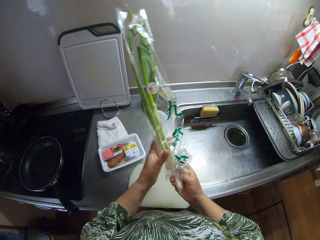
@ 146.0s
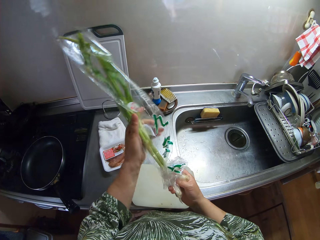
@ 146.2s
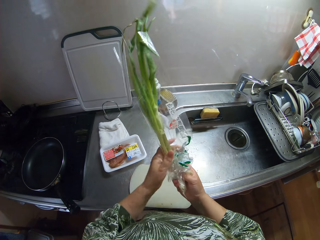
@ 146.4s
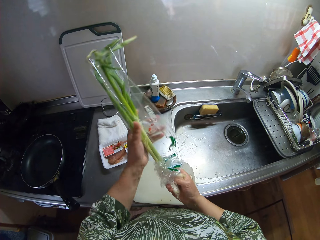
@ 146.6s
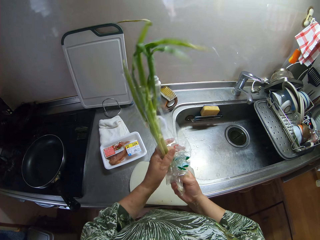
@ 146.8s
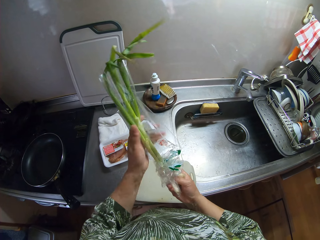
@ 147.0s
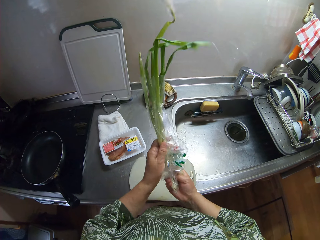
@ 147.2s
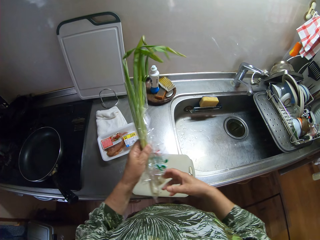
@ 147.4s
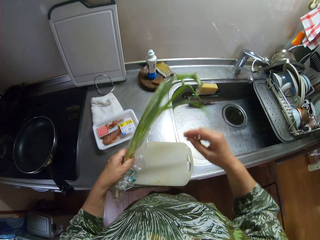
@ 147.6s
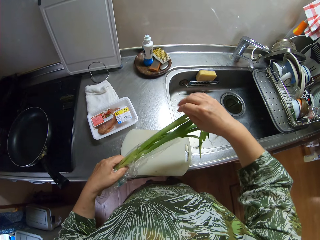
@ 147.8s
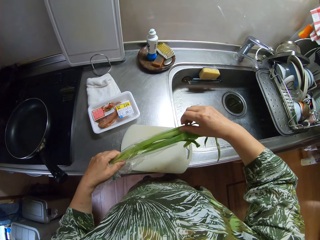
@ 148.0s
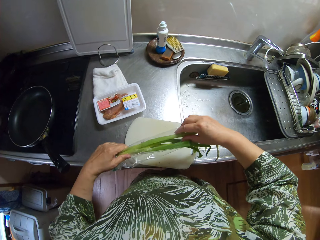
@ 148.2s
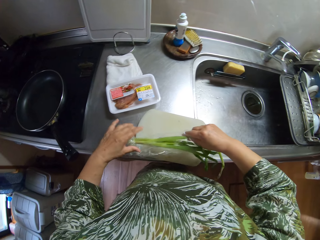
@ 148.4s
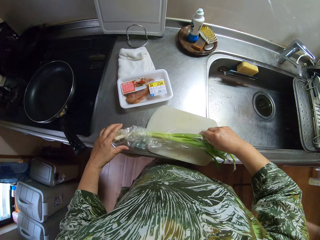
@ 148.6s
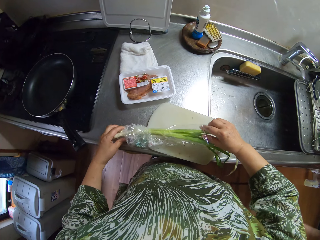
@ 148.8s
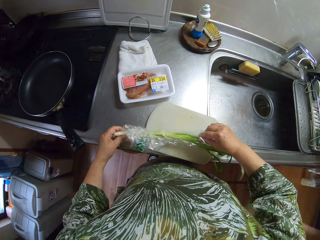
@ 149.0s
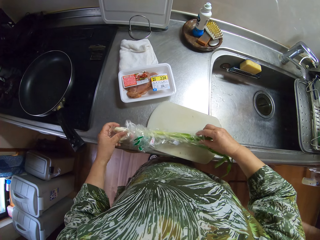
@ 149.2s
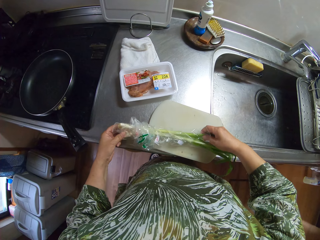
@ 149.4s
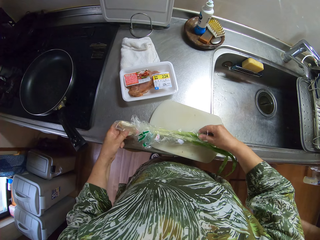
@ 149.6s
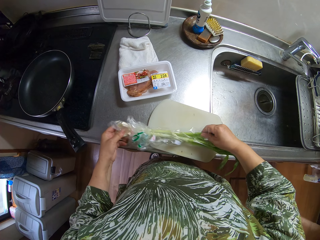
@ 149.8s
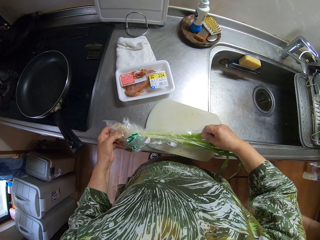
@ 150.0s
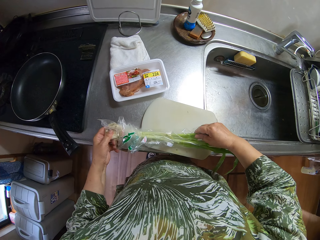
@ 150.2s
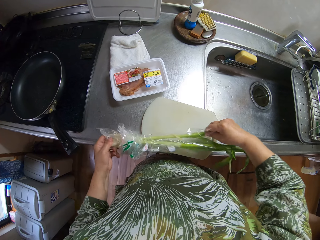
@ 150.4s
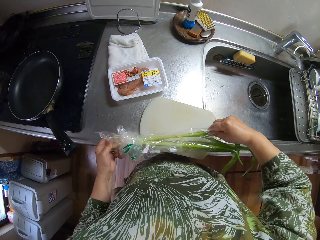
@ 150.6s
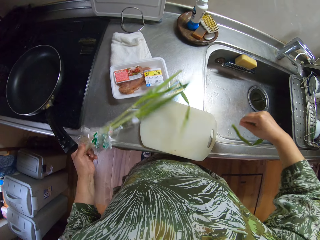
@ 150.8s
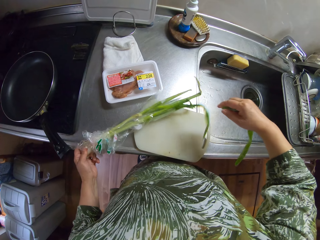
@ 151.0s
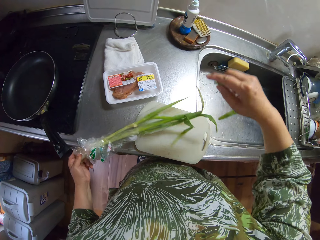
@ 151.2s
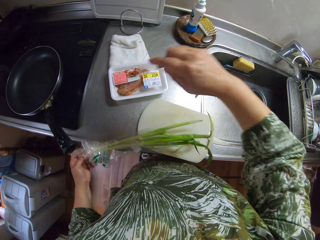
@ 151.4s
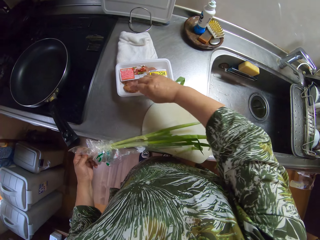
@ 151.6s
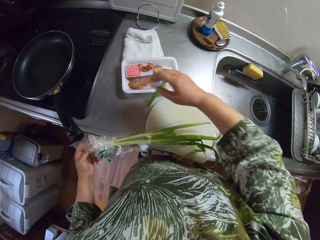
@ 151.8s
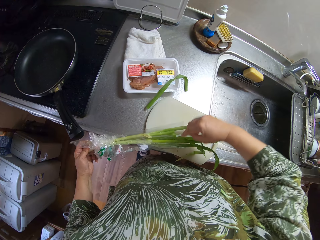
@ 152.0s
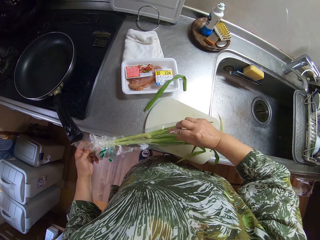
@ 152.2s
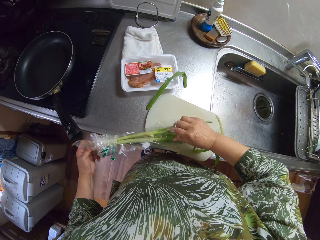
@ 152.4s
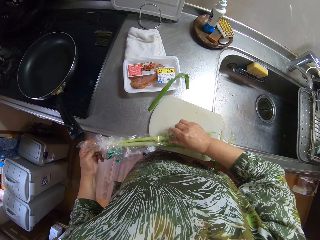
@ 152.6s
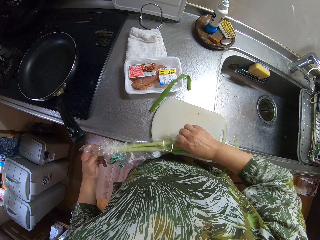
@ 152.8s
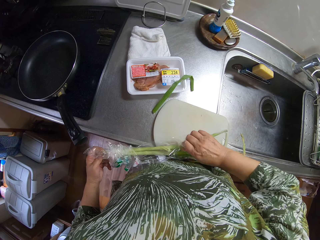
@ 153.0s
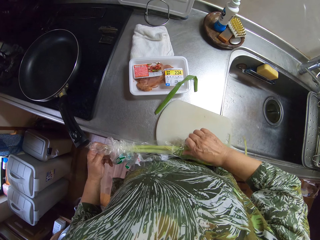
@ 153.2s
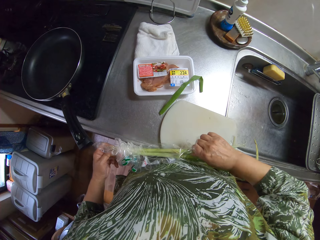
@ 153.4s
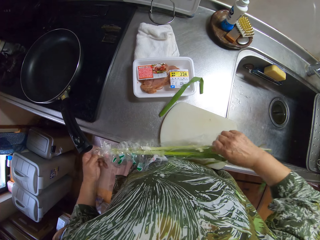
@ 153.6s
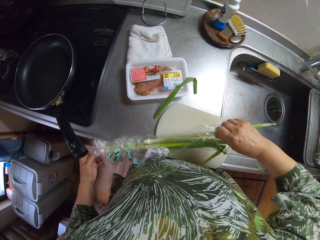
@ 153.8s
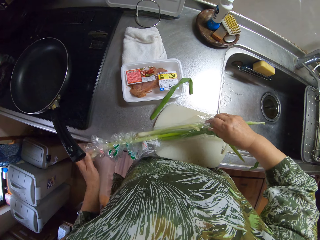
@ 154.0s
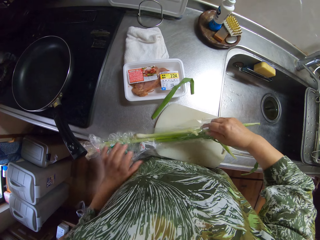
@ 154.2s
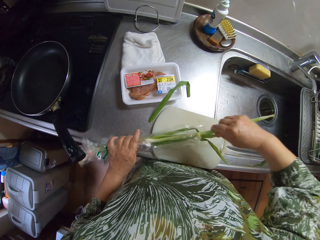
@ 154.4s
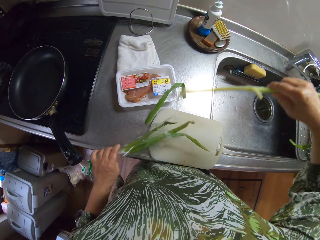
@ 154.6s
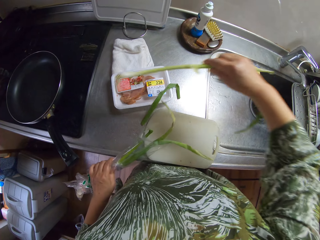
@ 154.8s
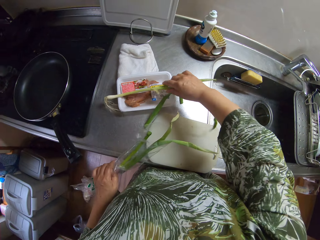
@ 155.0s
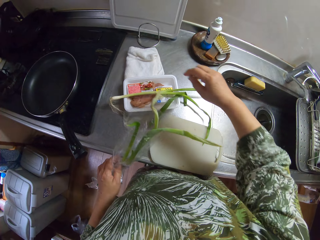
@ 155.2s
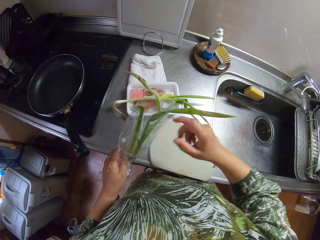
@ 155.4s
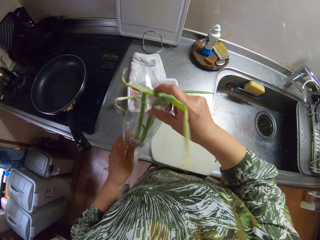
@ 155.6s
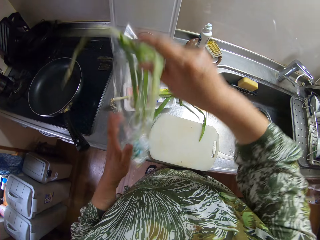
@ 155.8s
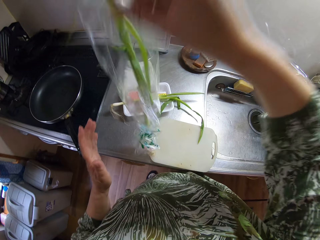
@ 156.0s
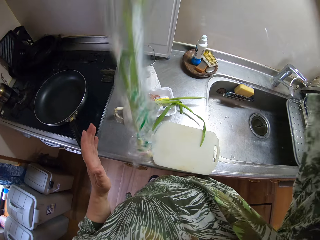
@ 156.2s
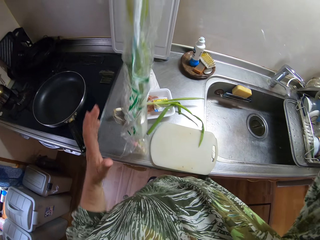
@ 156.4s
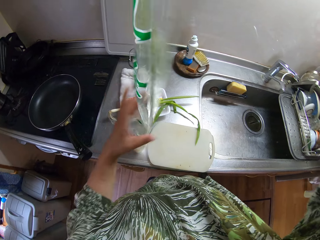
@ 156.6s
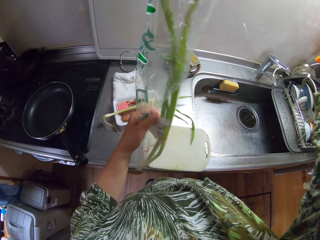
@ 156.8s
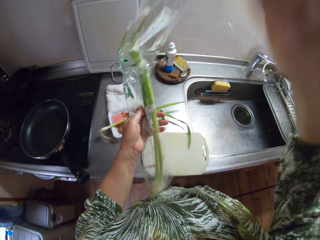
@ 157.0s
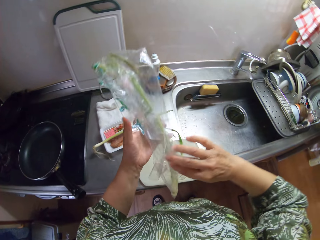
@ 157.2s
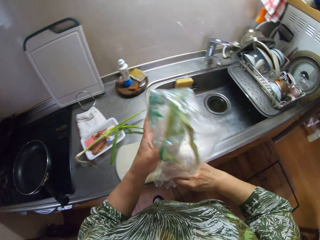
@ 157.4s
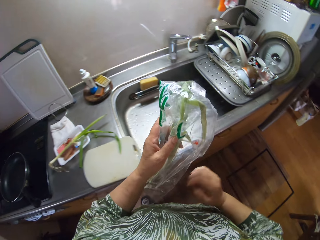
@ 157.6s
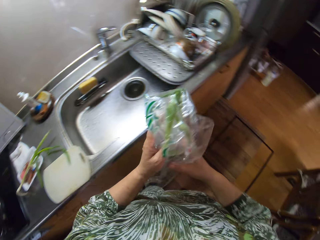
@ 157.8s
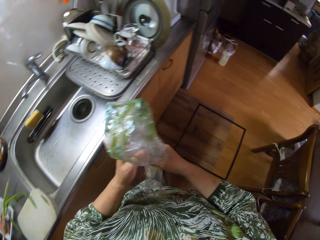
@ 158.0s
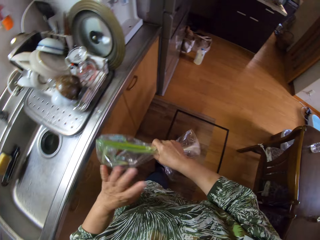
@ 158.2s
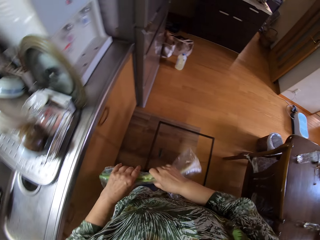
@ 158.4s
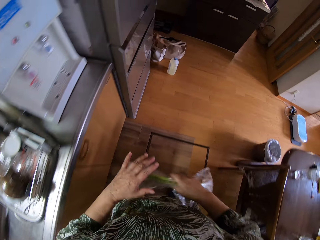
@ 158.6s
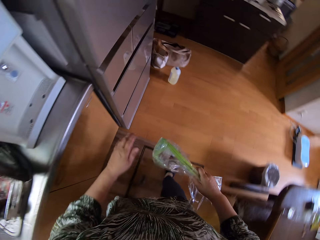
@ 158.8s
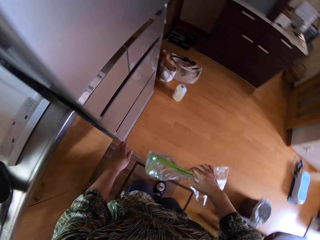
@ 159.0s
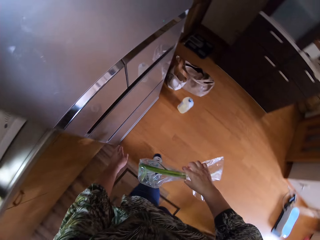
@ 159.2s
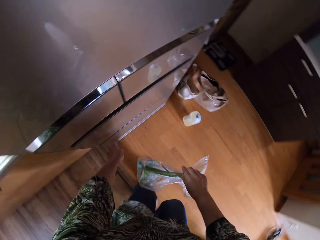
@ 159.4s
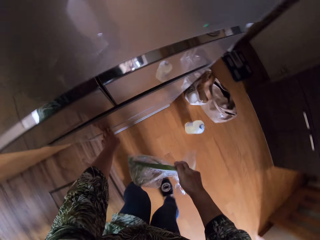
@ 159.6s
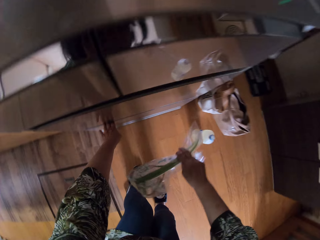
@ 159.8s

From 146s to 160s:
The camera wearer pulls a spring onion from the paper. They cut a piece of the onion with the right hand. They put aside the piece of onion. They pull the spring onion from the paper. They put the onion on the packed meat. They cover the other onion with the paper. They put back the vegetables into the pack. They fold the paper. They put back the pack in a drawer. They walk towards the fridge.

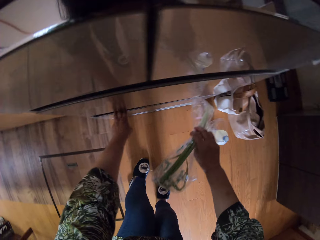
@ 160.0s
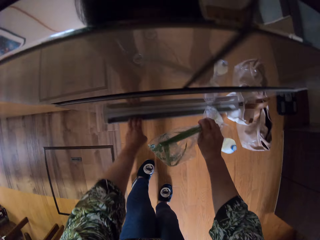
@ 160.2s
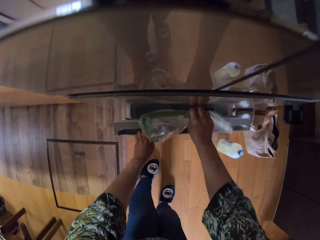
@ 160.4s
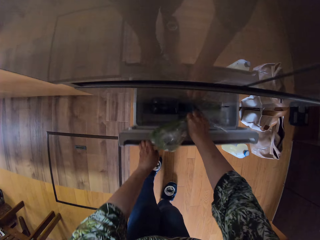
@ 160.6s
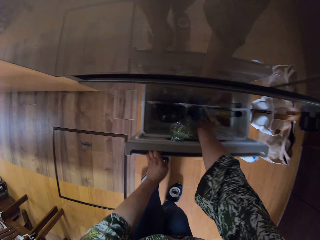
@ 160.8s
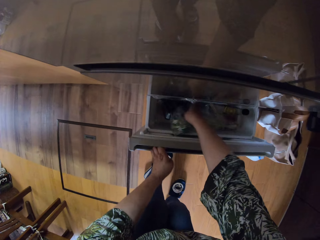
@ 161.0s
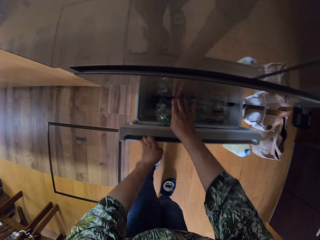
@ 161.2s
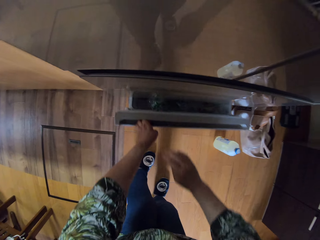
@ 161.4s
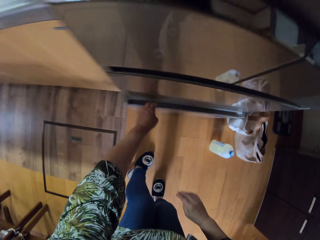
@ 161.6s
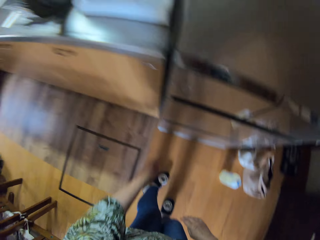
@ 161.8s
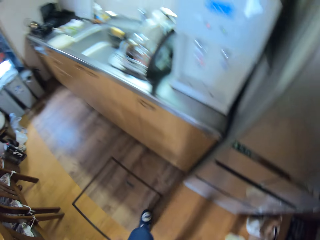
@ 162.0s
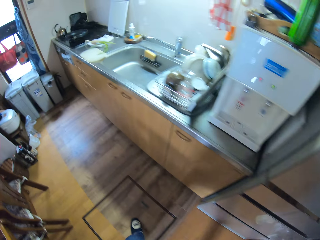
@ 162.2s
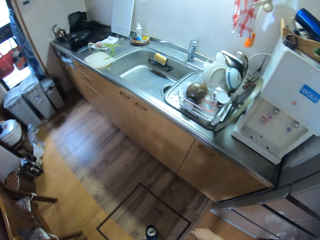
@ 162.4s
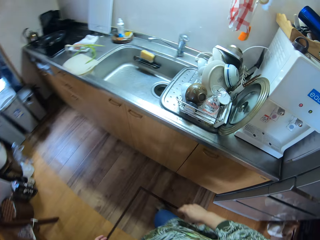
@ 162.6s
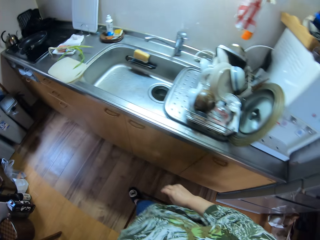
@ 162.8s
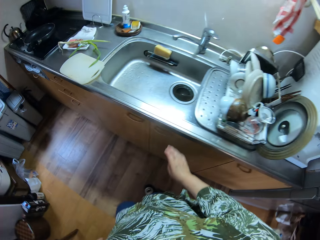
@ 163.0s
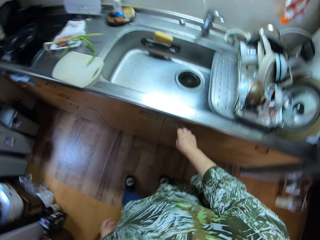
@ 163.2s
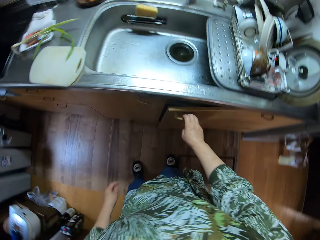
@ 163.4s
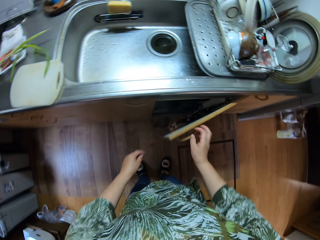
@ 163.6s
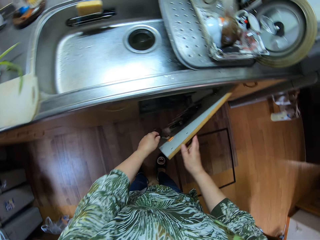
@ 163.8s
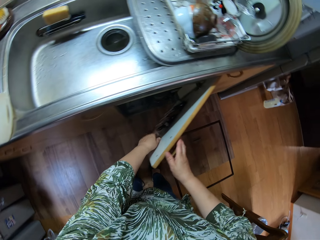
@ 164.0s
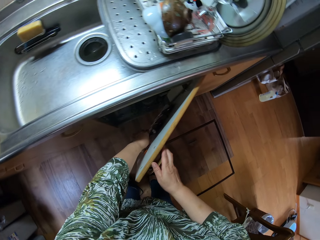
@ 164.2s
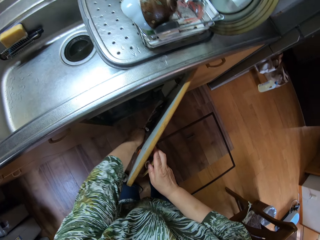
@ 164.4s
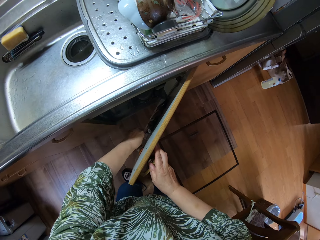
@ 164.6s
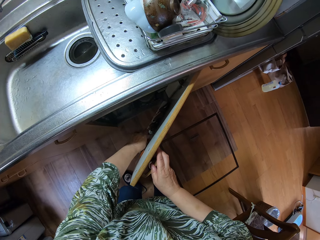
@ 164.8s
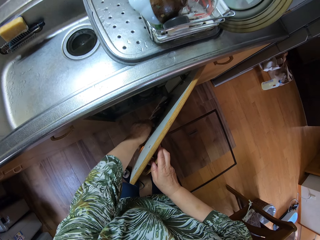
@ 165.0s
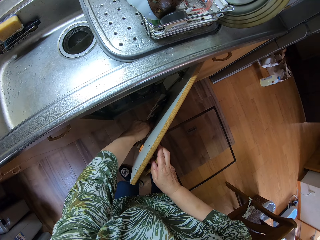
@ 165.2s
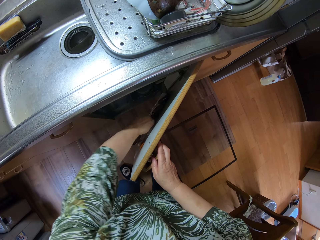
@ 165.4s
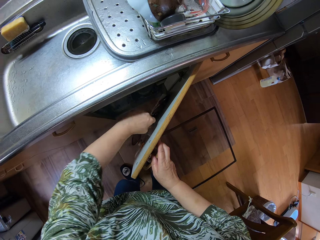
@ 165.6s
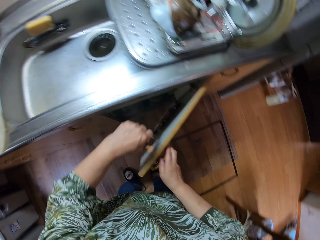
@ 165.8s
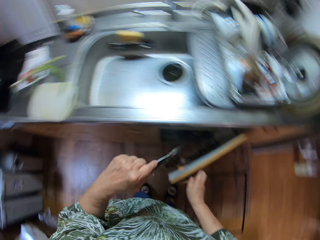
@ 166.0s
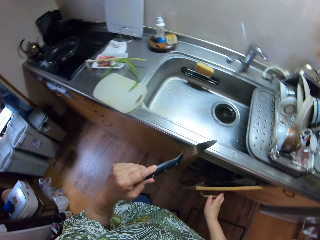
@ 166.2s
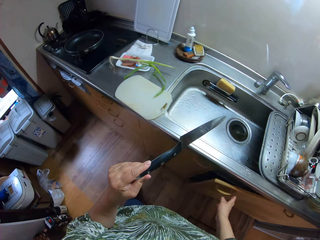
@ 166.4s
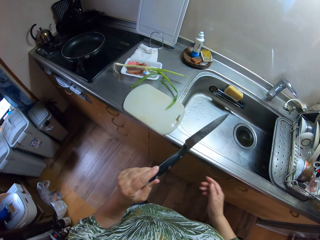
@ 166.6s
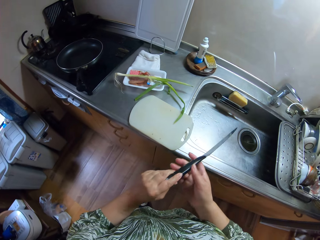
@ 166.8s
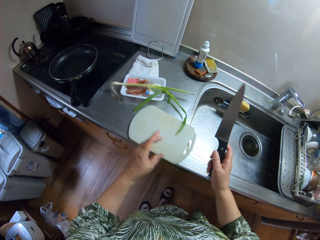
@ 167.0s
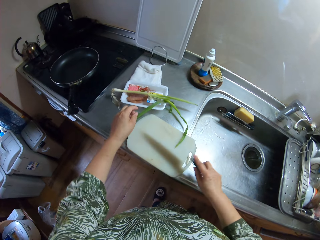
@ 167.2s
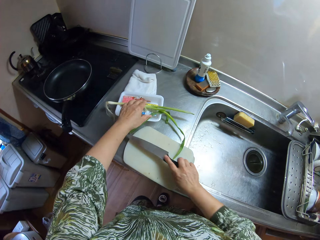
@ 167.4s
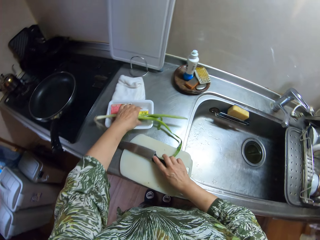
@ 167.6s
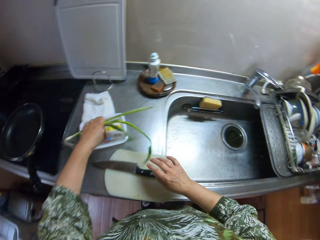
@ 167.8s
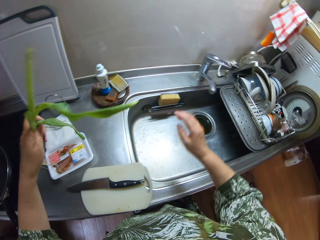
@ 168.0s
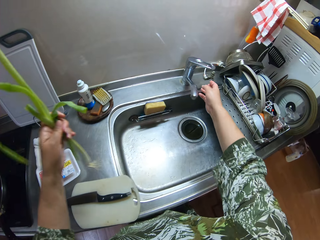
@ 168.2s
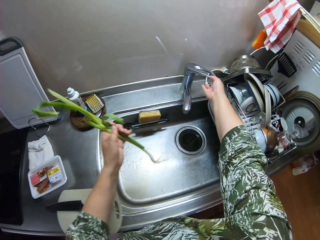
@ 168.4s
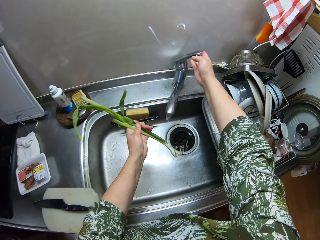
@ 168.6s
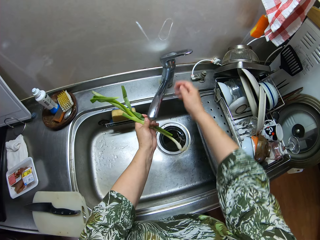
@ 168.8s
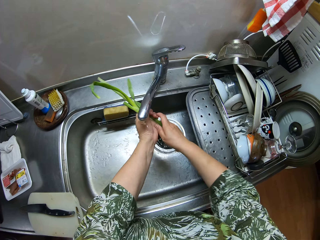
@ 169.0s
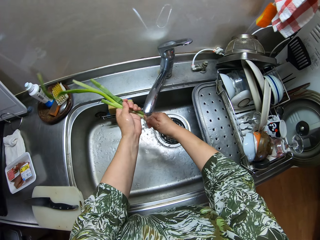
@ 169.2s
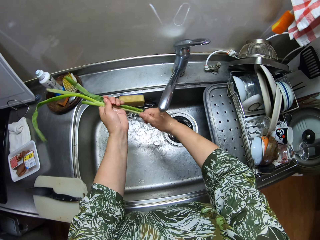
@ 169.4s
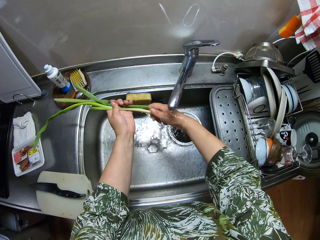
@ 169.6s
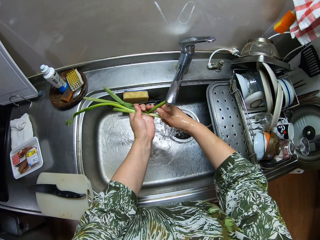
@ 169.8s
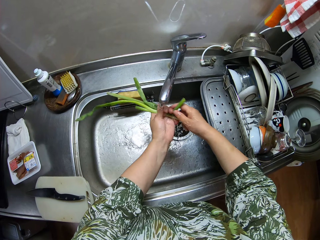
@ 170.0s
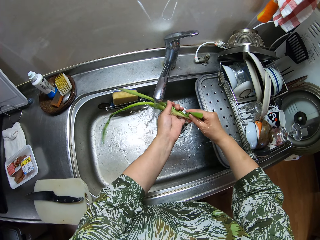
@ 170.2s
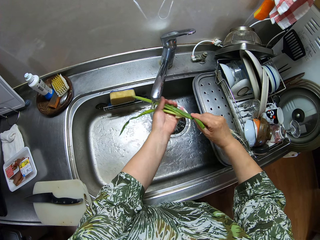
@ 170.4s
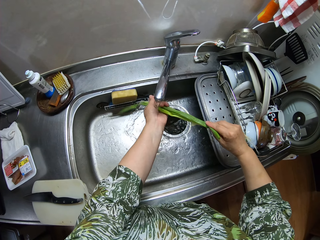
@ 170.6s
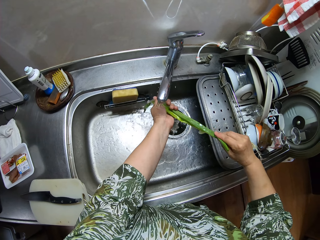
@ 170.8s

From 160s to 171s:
The camera wearer opens the fridge drawer. They put the covered spring onion in the fridge drawer. They close the fridge drawer. They walk around the kitchen counter. They open a counter cabinet. They pick up a knife in the counter cabinet. They close the cabinet. They hold the knife with the right hand. They put the knife on the chopping board. They pick up the spring onion pieces. They turn on the tap. They wash the spring onion pieces.
